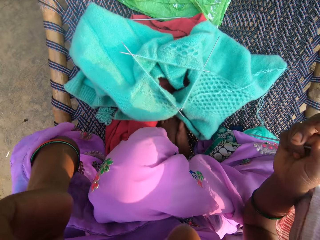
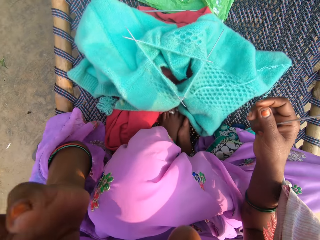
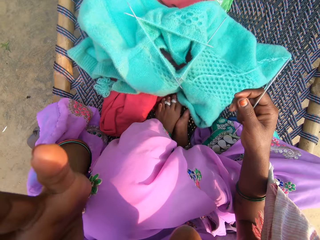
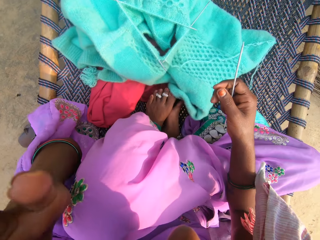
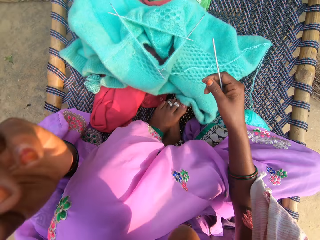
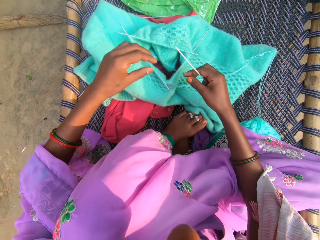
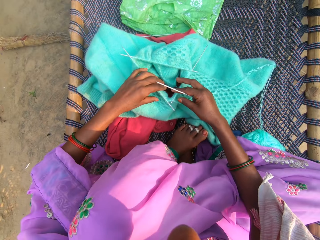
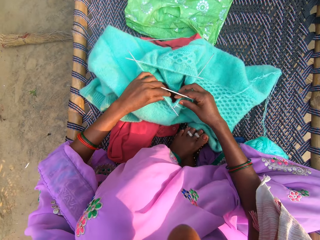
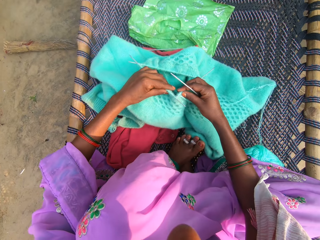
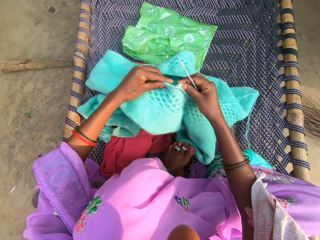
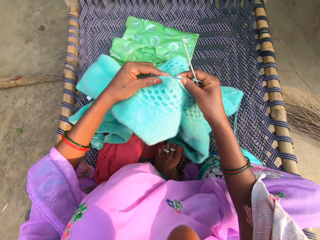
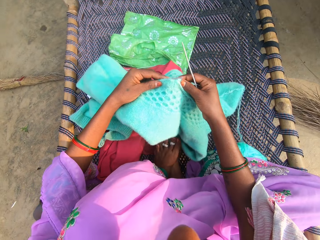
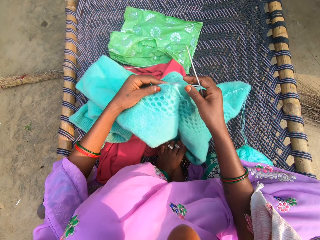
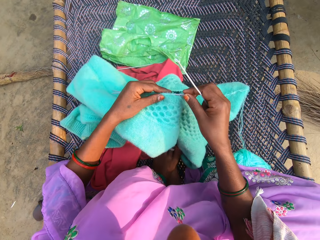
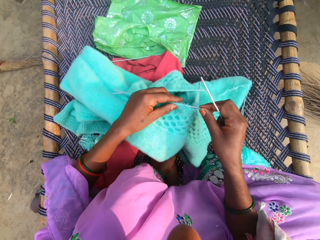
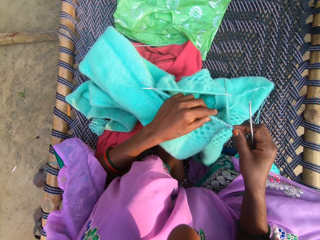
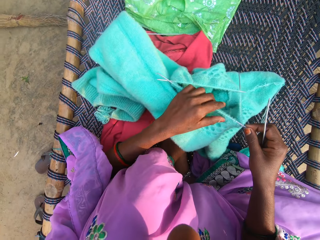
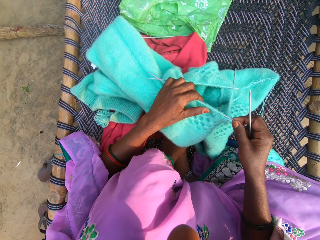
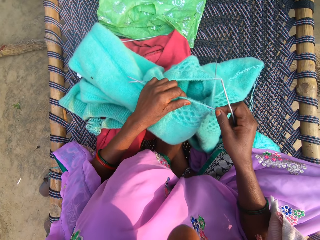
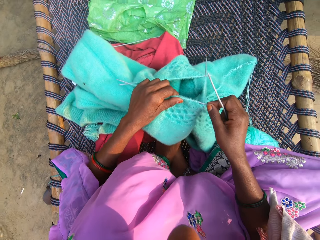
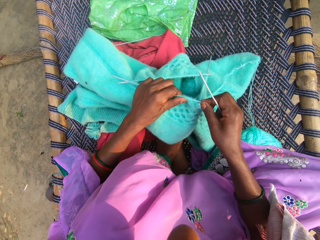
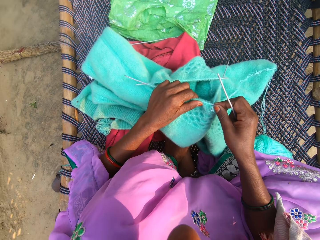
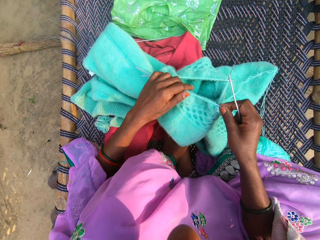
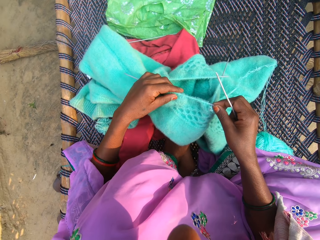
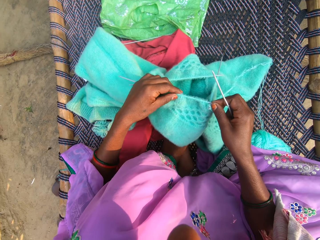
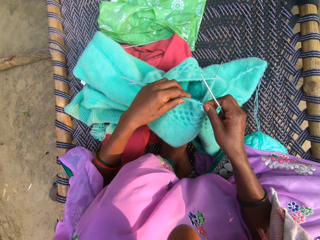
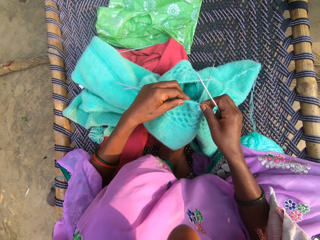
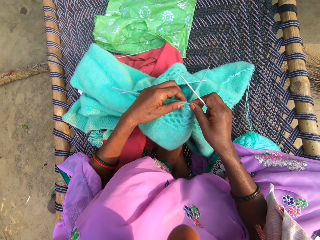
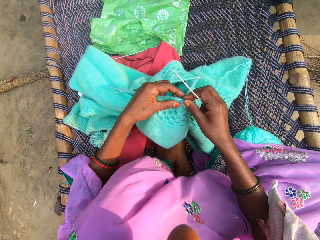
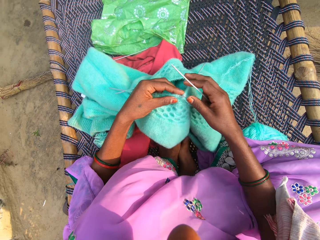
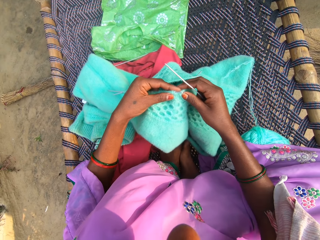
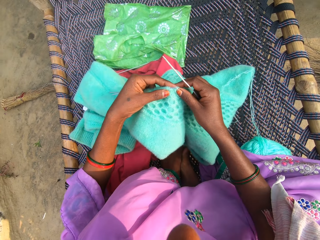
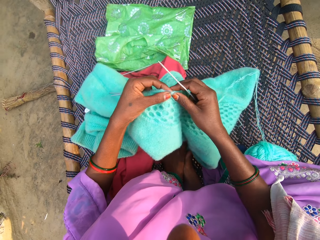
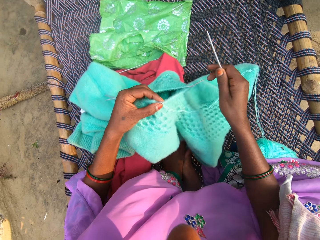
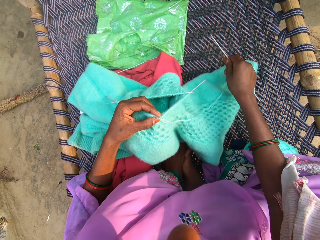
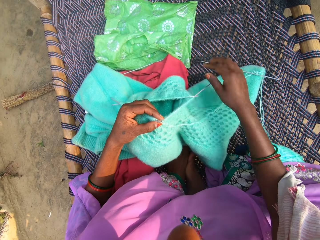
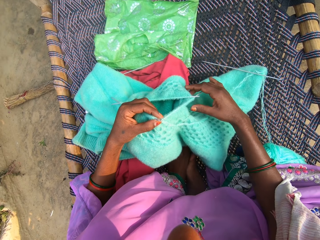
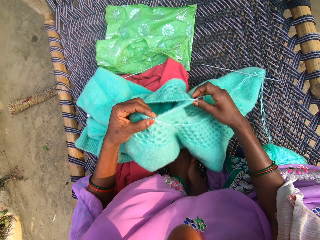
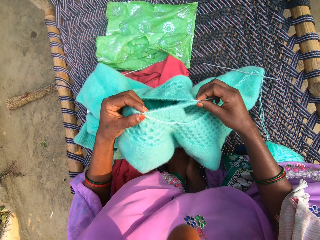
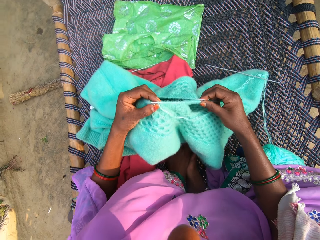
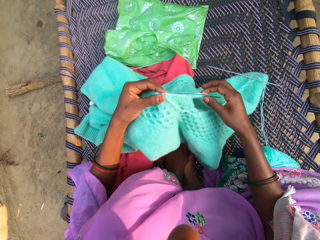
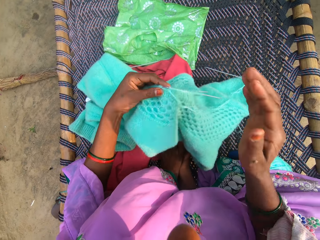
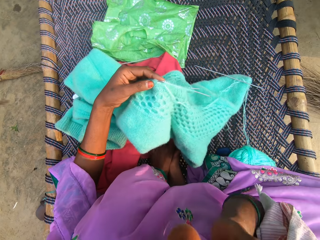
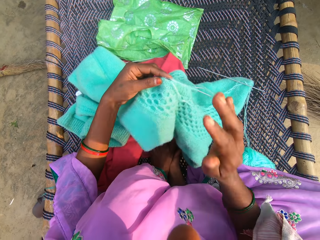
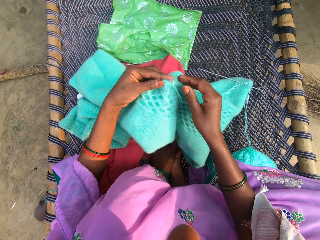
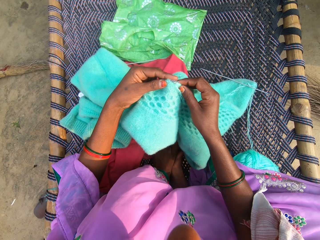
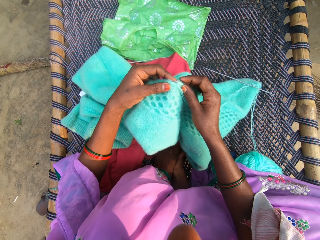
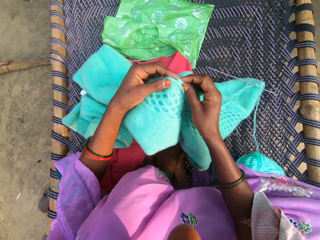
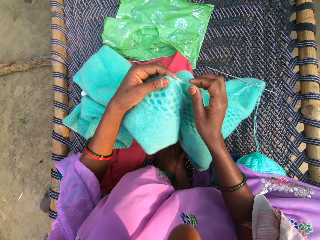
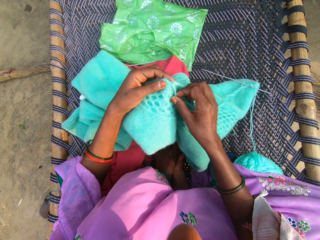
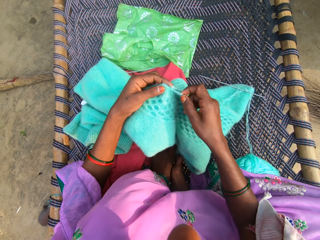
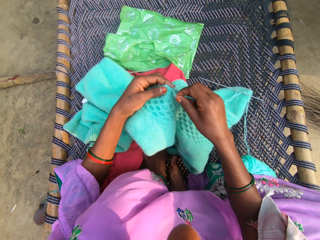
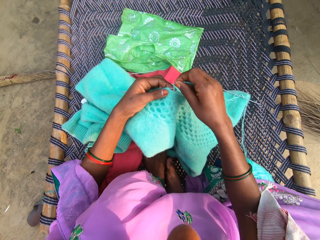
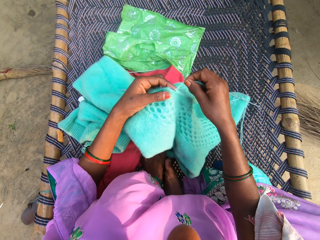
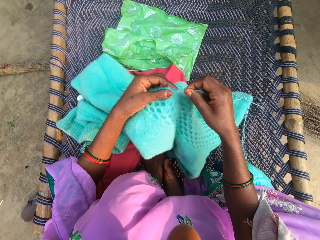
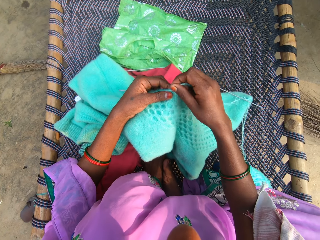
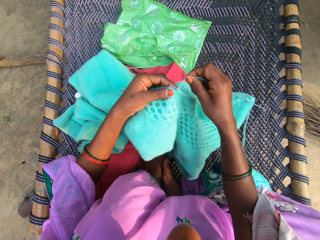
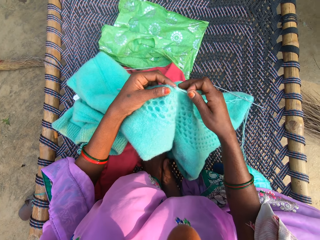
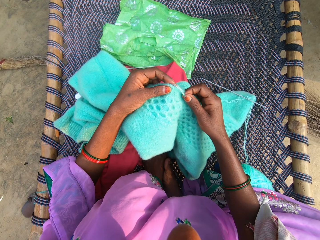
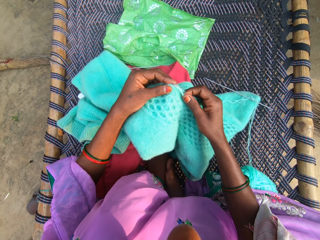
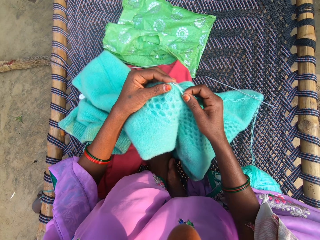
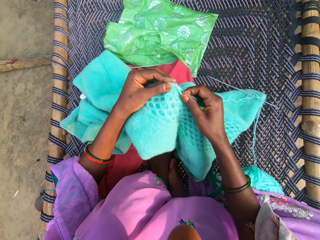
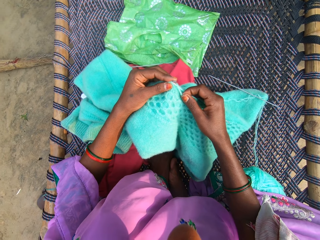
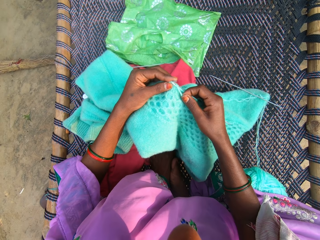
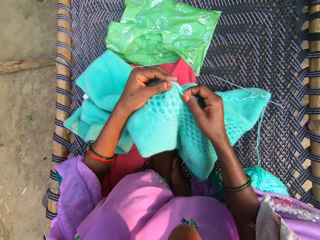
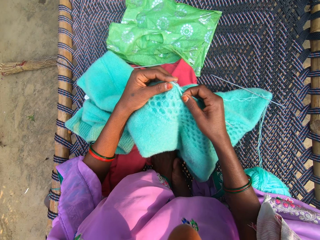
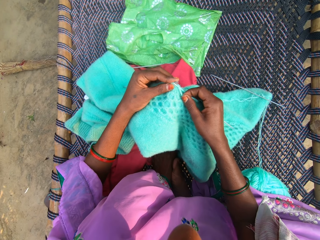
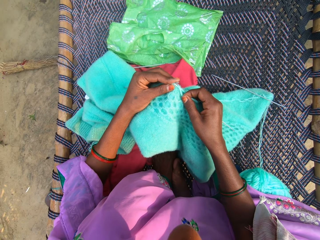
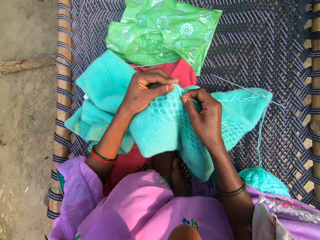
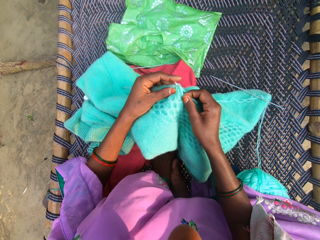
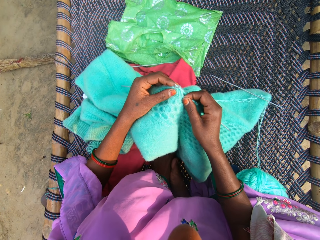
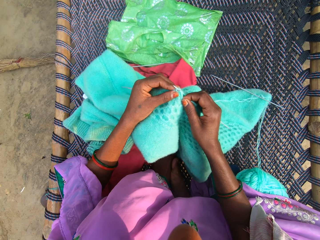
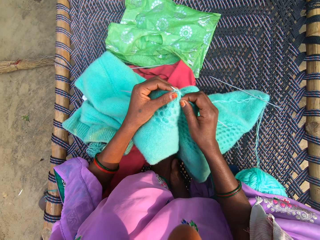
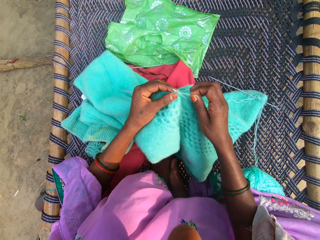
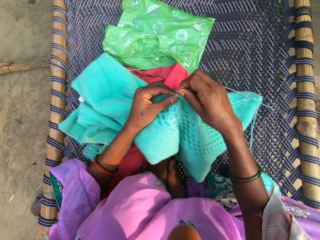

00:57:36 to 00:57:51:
The camera wearer adjusts her camera. They rub the face with the left hand. They adjust the needle. They knit the fabric with the needle and yarn. They put the needle on the woven mat. They adjust the cloth. They lift a hand. They knit the cloth.

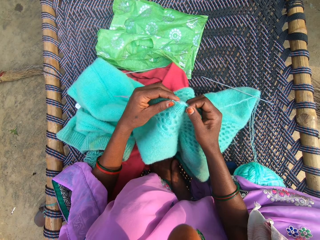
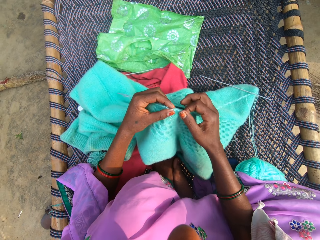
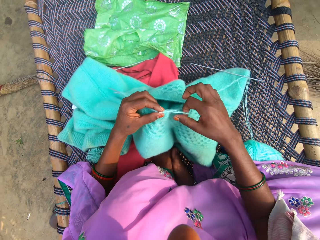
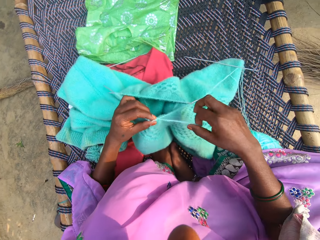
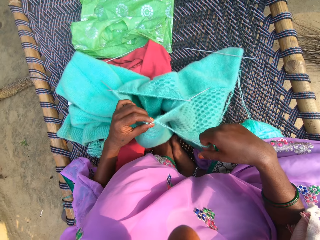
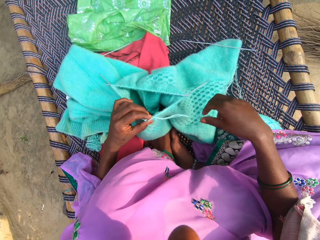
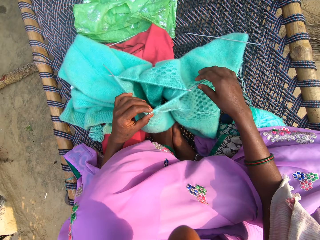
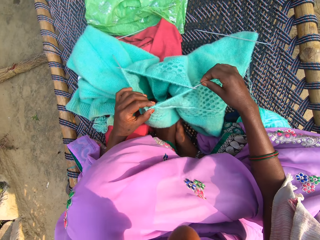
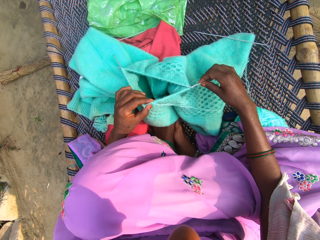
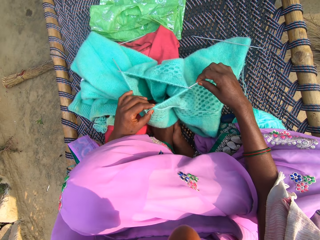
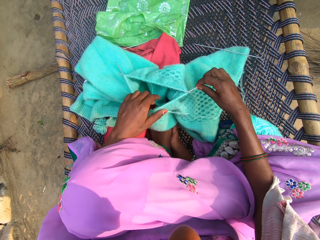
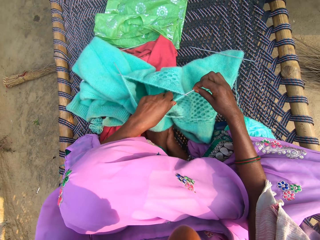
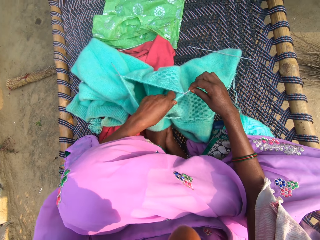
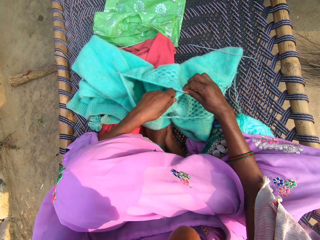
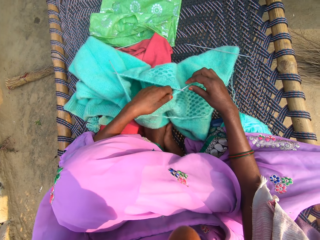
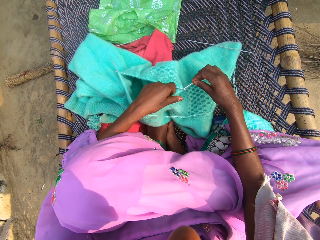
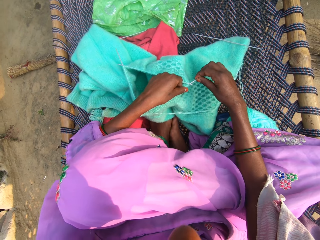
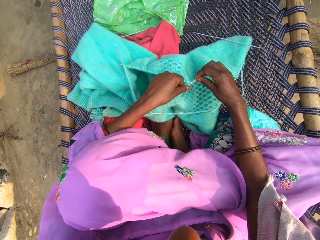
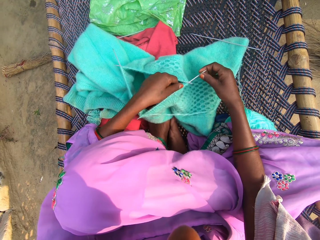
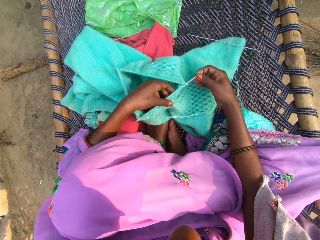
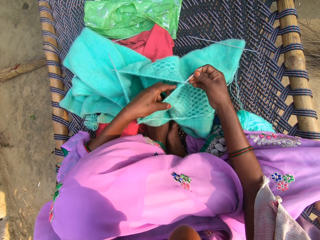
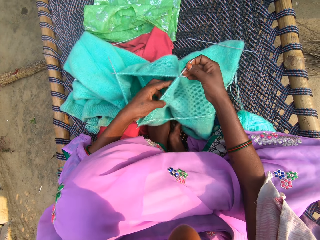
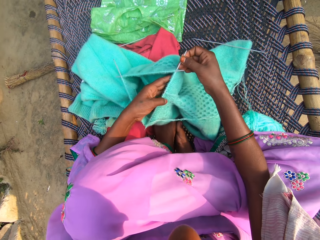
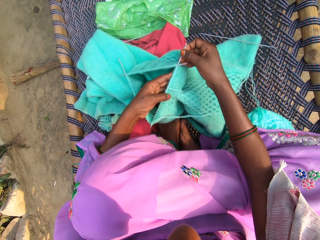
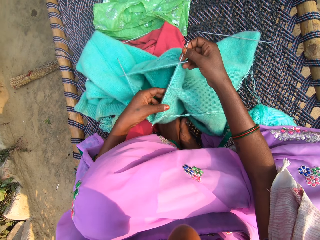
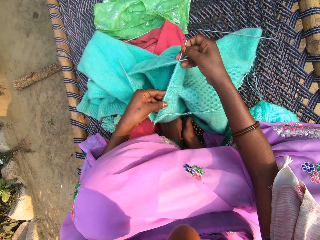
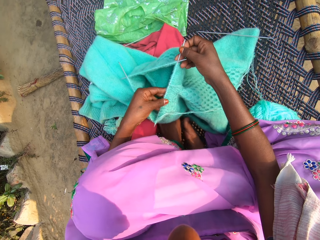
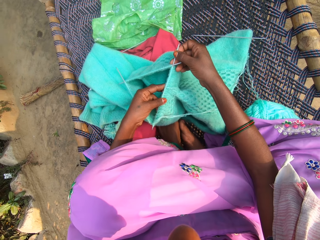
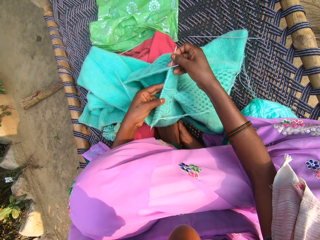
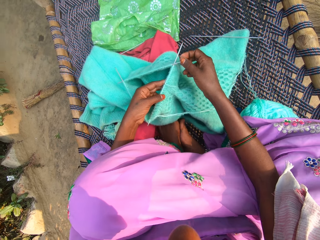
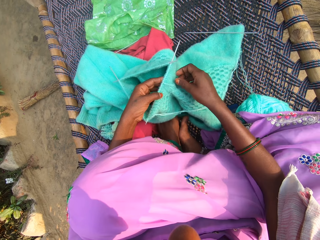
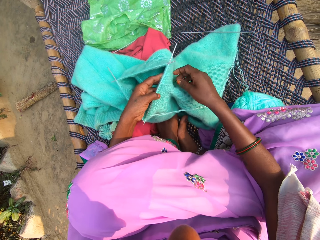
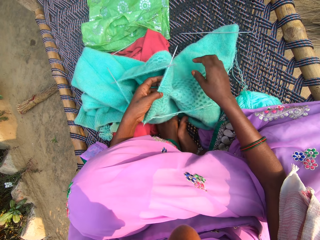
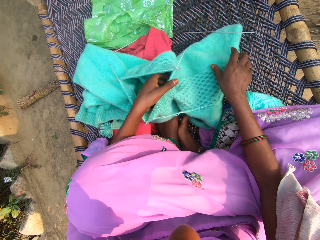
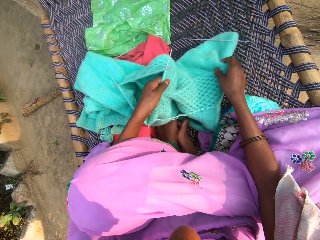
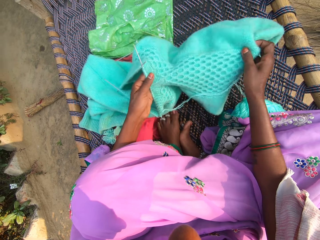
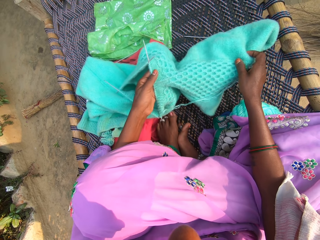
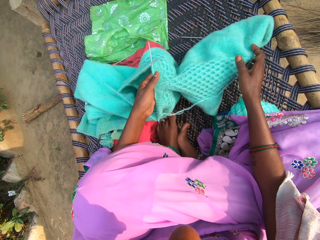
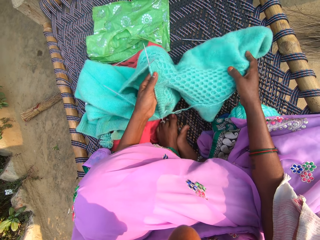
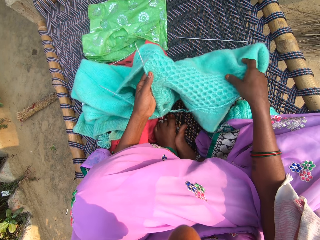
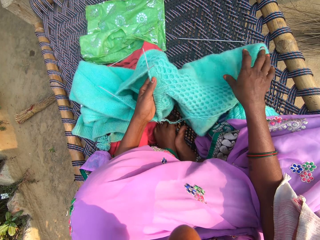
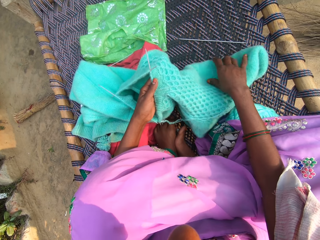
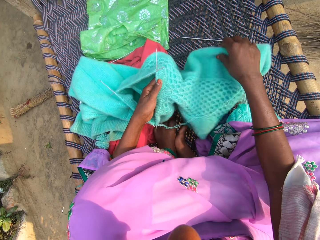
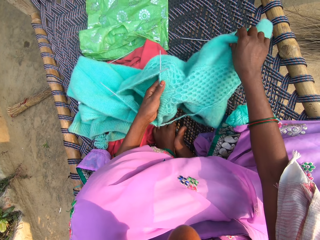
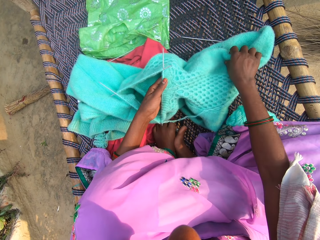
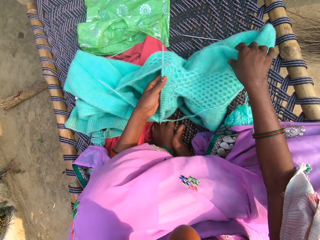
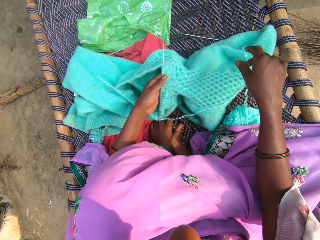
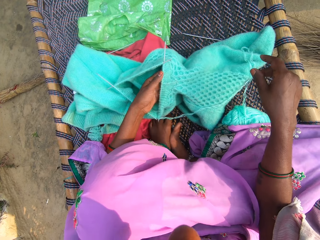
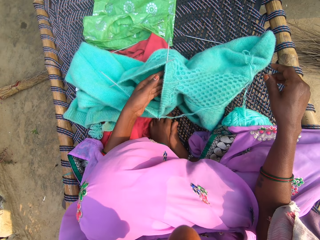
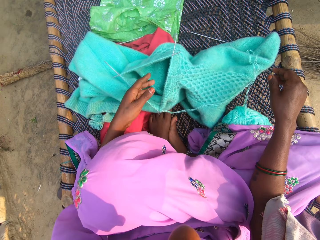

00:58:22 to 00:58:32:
The camera wearer adjusts the needle. They adjust the fabric on the mat.
